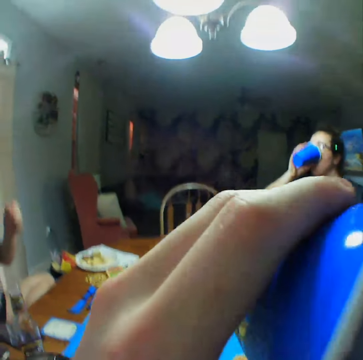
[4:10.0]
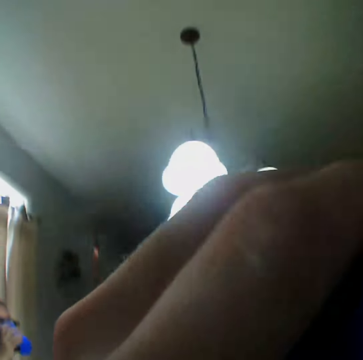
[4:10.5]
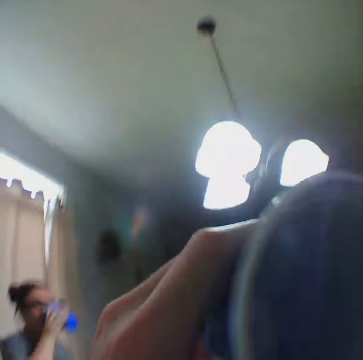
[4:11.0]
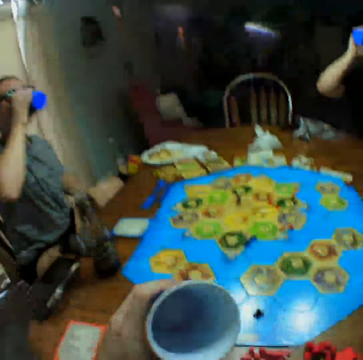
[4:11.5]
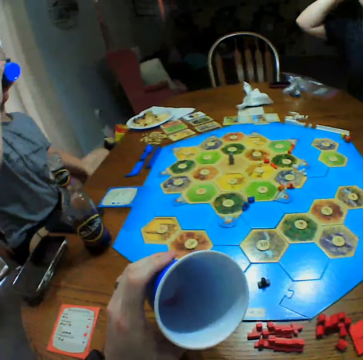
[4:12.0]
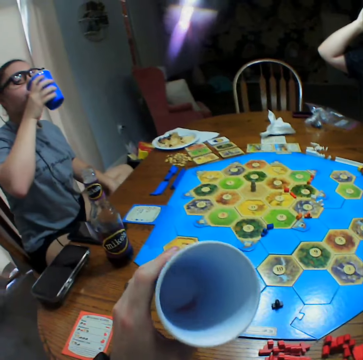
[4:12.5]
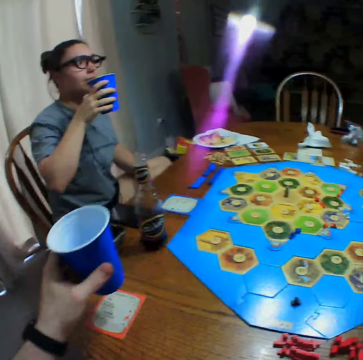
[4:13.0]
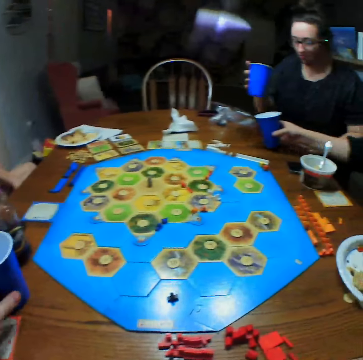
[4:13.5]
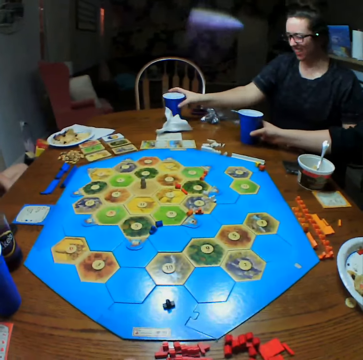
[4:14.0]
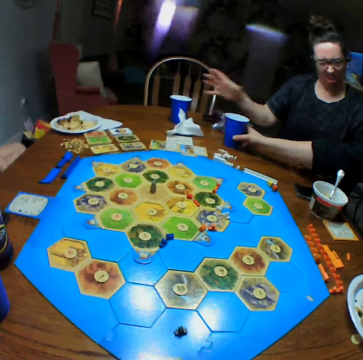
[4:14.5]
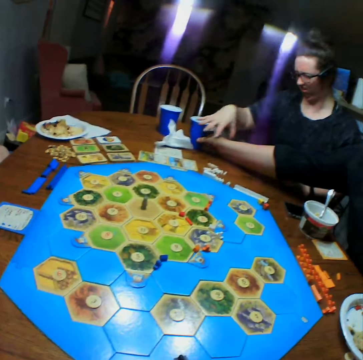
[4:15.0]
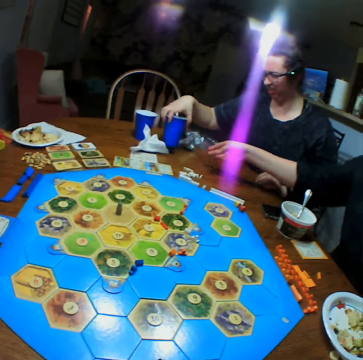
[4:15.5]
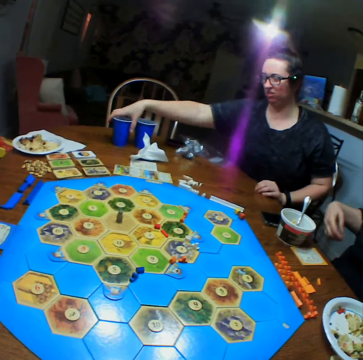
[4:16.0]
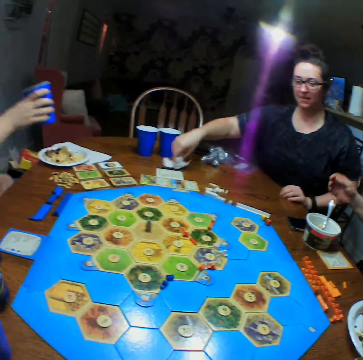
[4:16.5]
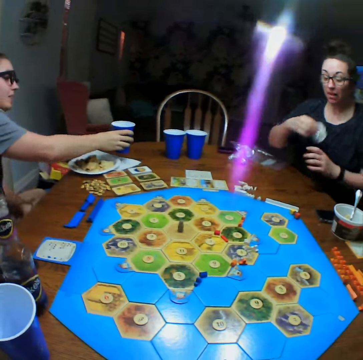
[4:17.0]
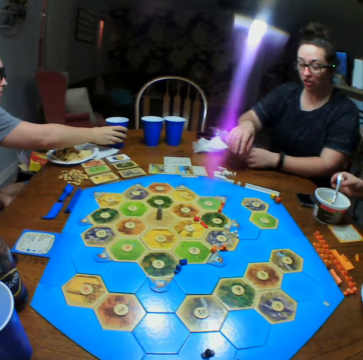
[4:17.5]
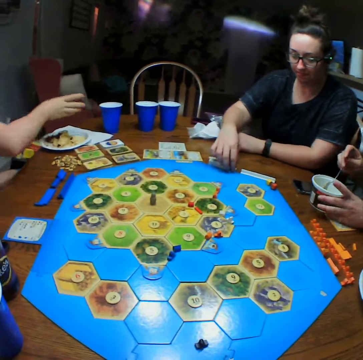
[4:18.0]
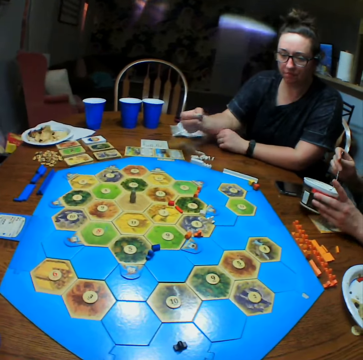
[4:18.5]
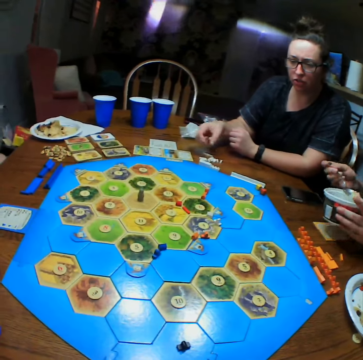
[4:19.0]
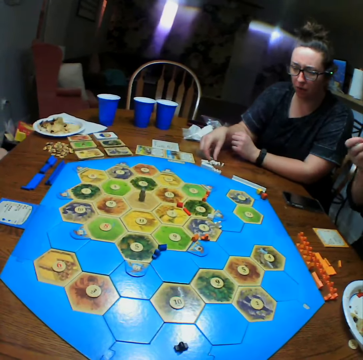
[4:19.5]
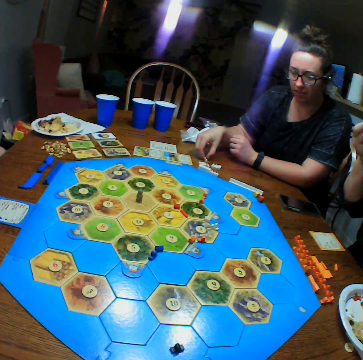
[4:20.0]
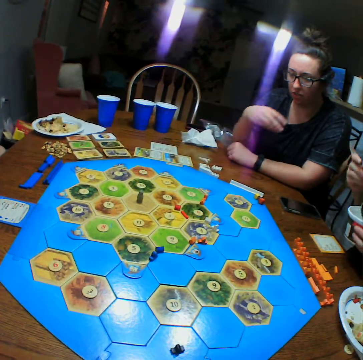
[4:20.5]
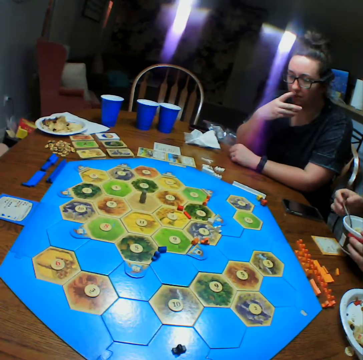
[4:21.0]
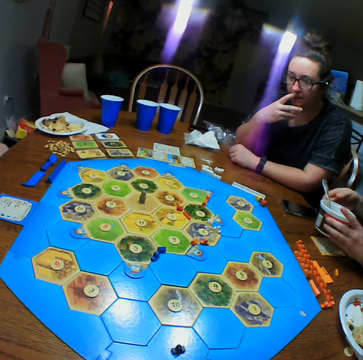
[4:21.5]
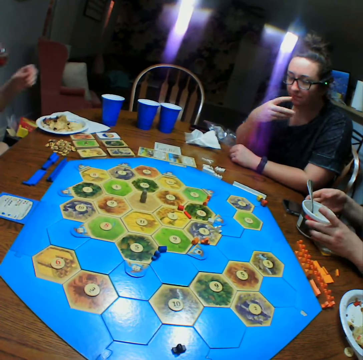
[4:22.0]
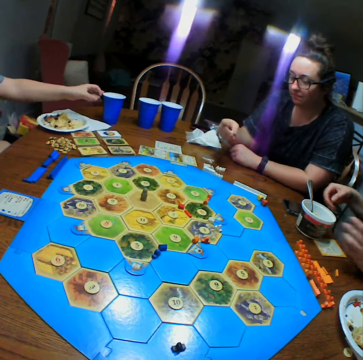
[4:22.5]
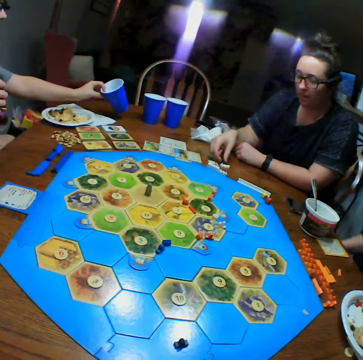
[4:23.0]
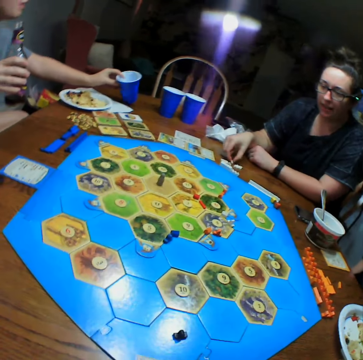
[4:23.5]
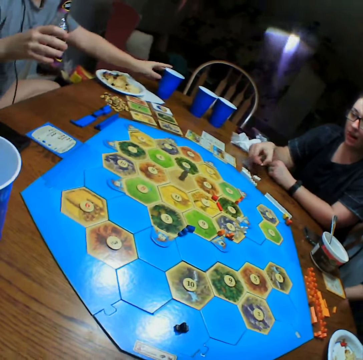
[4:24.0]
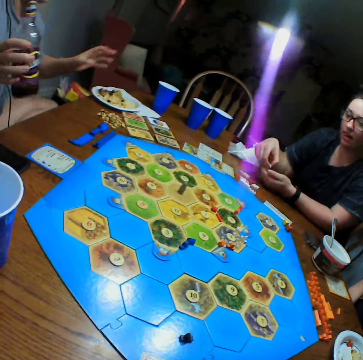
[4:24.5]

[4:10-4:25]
A person takes a drink. The camera wearer takes a drink. Another person takes a drink. The first person puts a cup on the table. A third person pushes a glass on the table. The first person puts a glass on the table. The second person puts a glass on the table. The first person drops a serviette on the table. The third person takes food. The first person touches their mouth. The third person puts a container on the table. The first person holds a glass on the table.

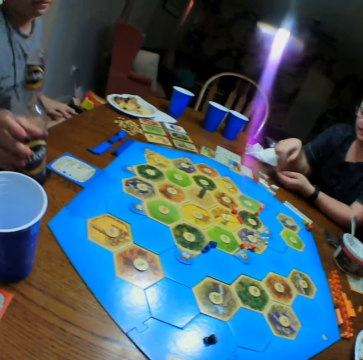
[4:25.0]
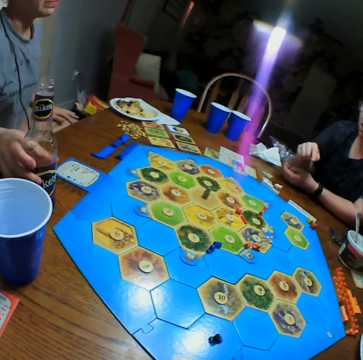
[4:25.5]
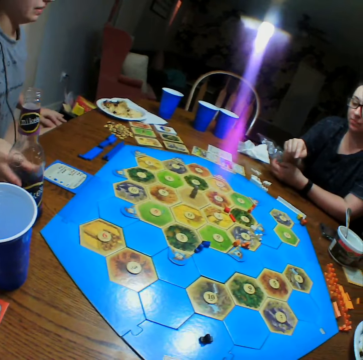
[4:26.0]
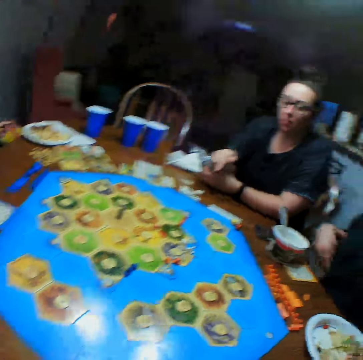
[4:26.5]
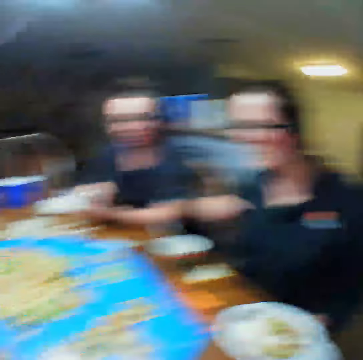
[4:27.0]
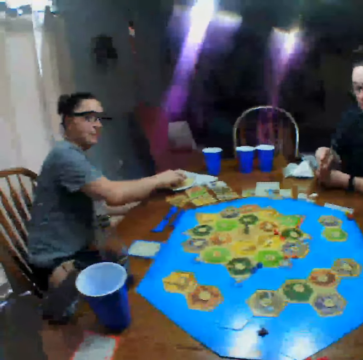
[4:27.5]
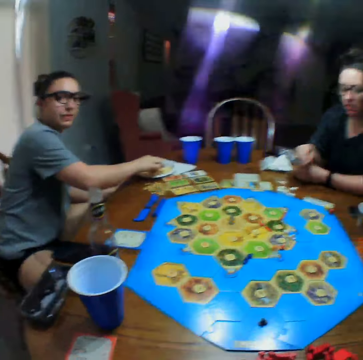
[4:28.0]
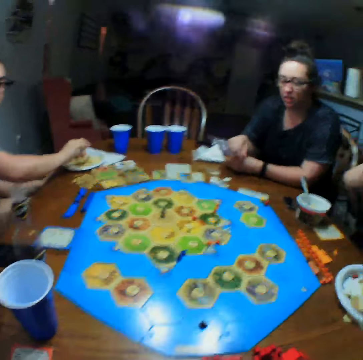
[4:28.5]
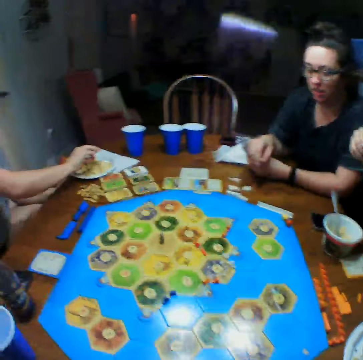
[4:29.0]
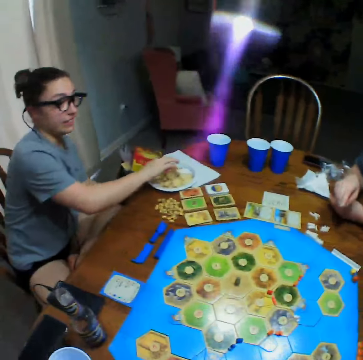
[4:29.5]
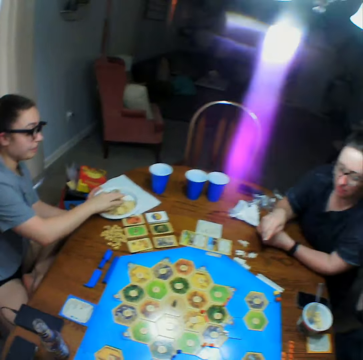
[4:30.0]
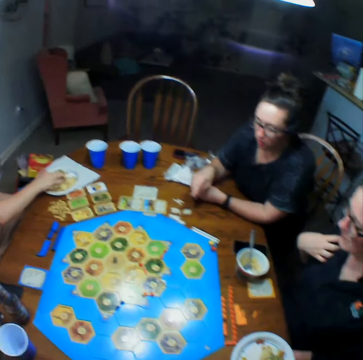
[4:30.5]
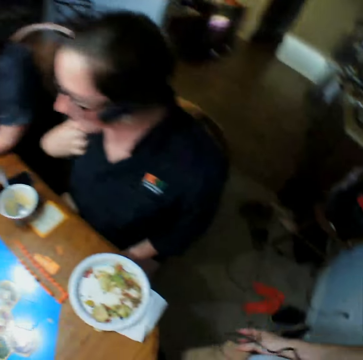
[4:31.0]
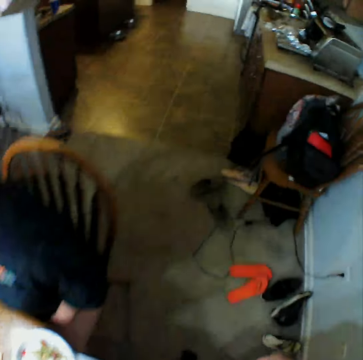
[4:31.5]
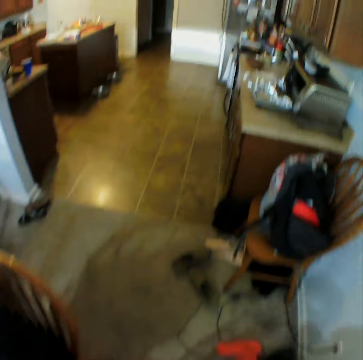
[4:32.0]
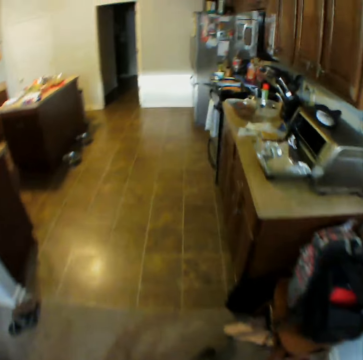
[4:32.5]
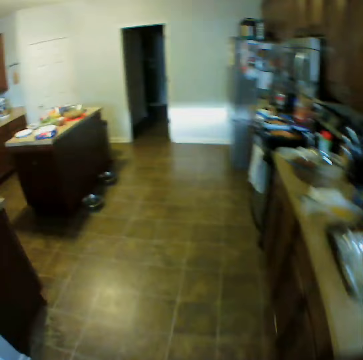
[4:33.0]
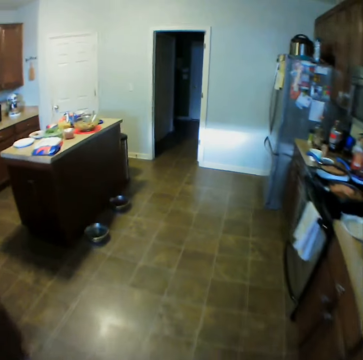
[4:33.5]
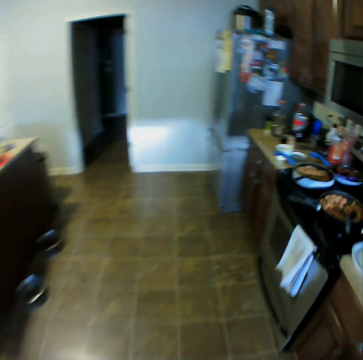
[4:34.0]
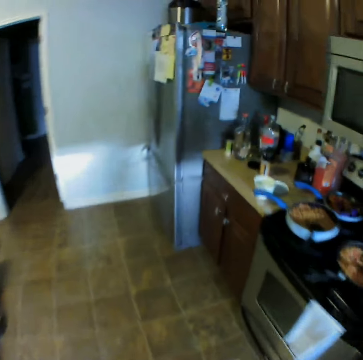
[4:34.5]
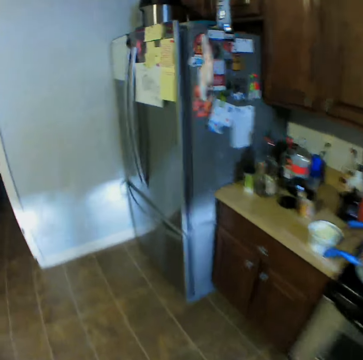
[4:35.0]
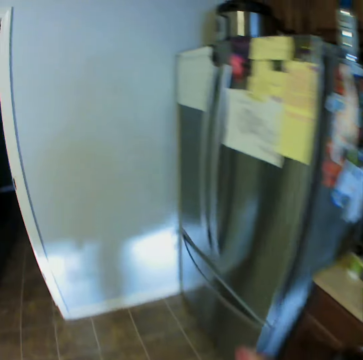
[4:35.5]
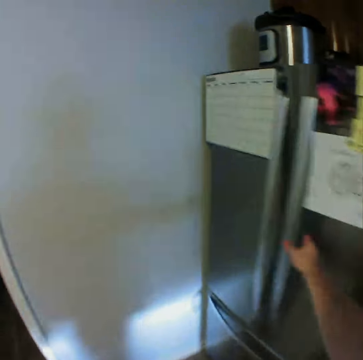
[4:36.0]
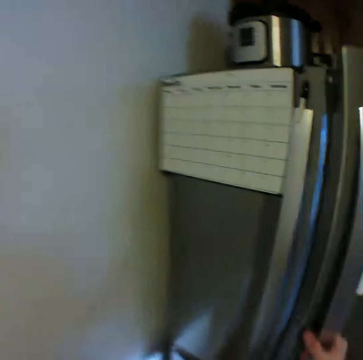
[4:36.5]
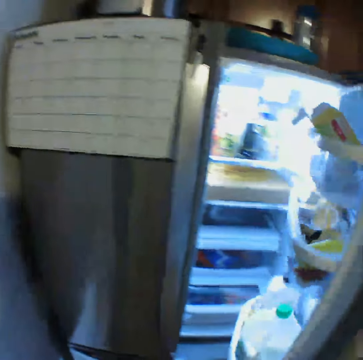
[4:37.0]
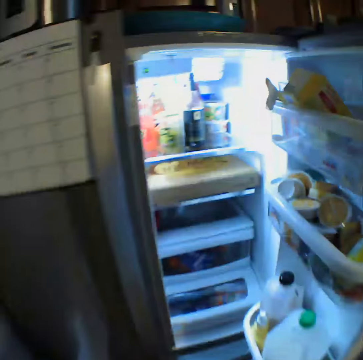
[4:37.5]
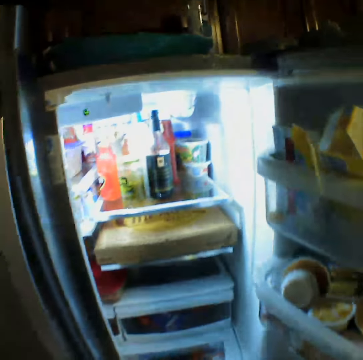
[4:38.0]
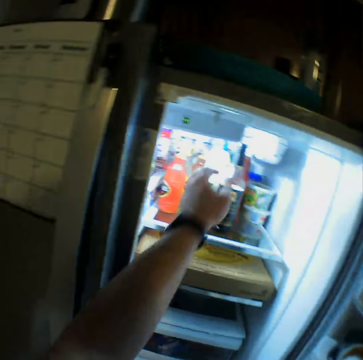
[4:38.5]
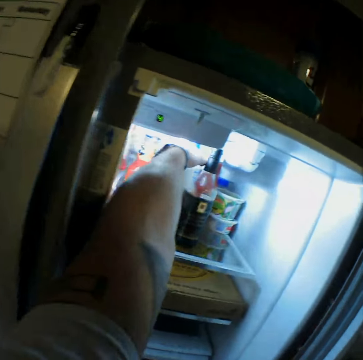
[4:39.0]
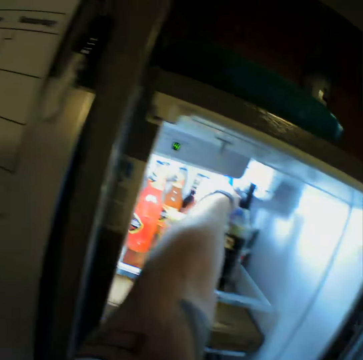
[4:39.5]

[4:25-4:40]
A person holds a bottle. The camera wearer walks in the room. They move towards the kitchen and open the fridge.

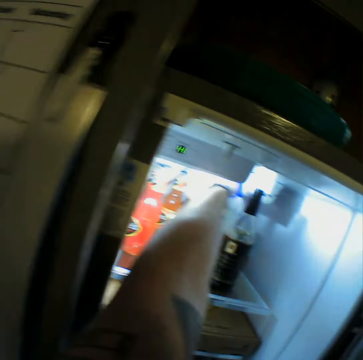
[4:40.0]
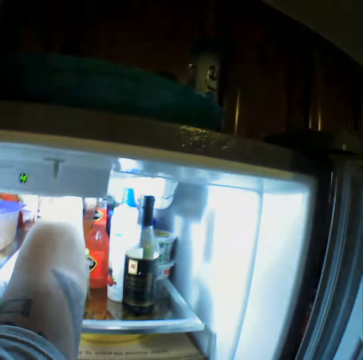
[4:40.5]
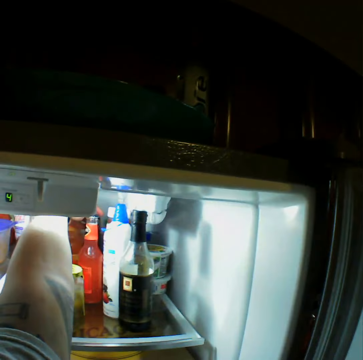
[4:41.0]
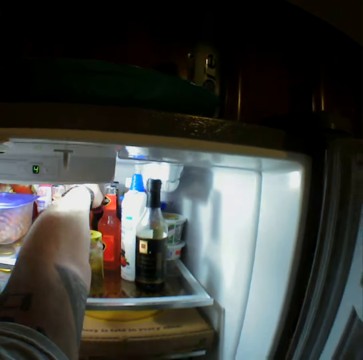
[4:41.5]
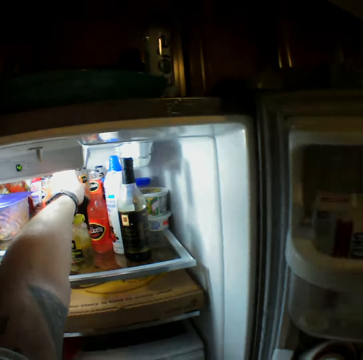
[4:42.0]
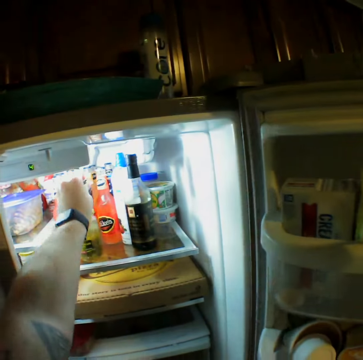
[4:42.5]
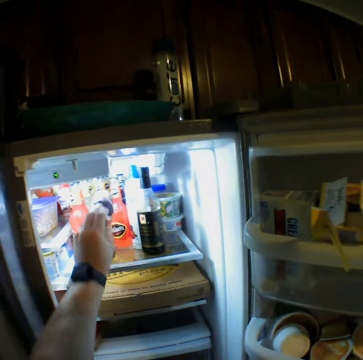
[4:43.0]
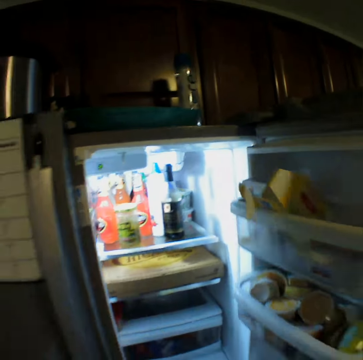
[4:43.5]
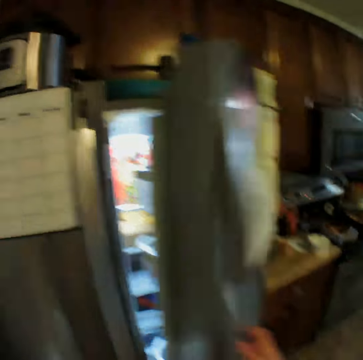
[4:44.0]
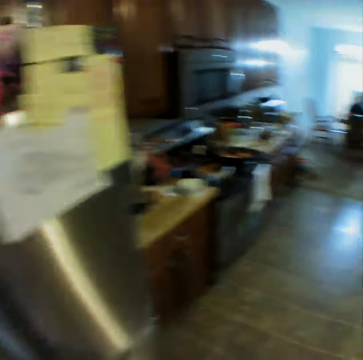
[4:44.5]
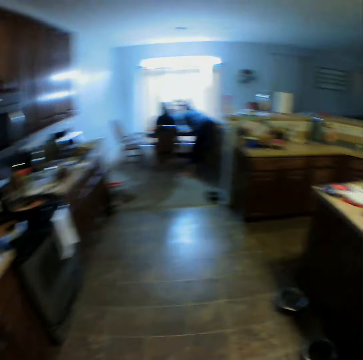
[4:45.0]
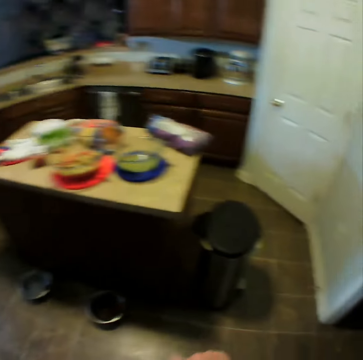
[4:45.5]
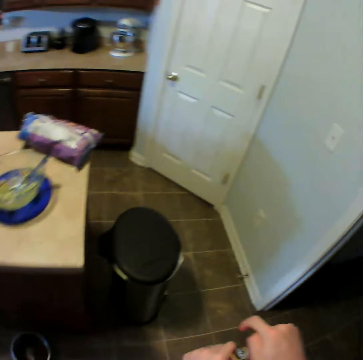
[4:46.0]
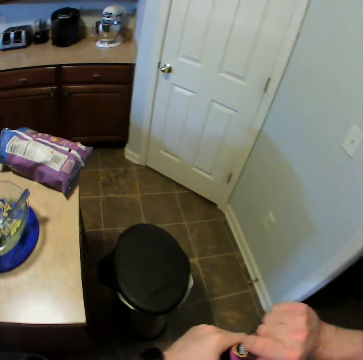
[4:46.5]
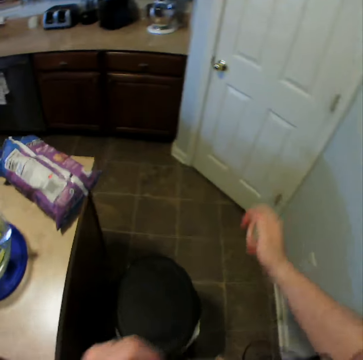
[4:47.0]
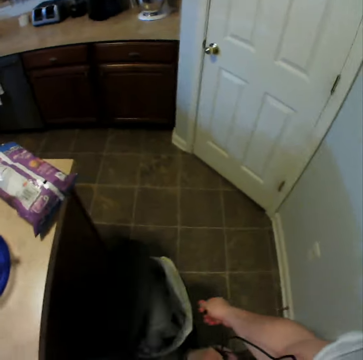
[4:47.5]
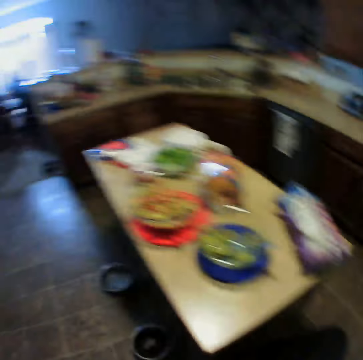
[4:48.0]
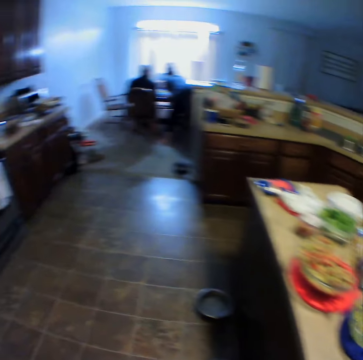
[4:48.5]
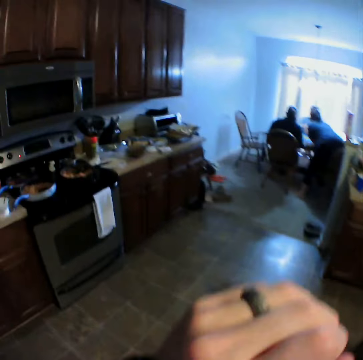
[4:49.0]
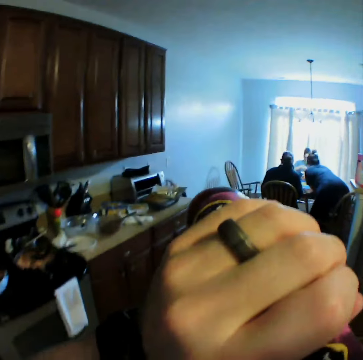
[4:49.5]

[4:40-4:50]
The camera wearer takes a bottle of soda. They close the fridge. They walk towards the living room. They open a dustbin and throw the lid of the bottle in the dustbin. They walk in the room.
